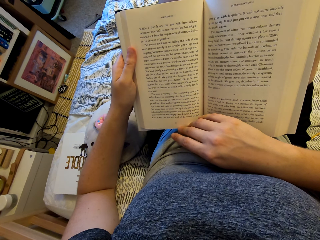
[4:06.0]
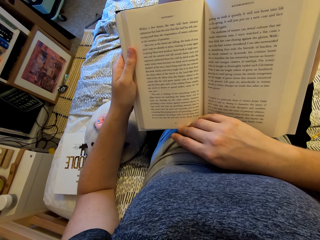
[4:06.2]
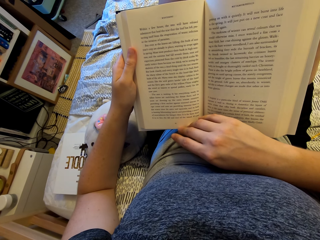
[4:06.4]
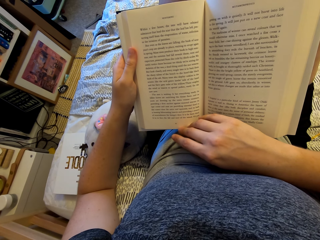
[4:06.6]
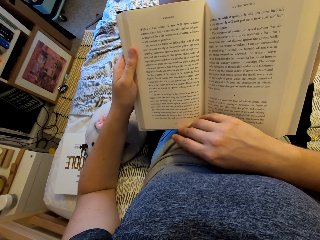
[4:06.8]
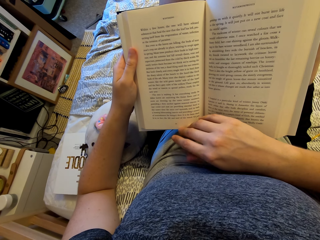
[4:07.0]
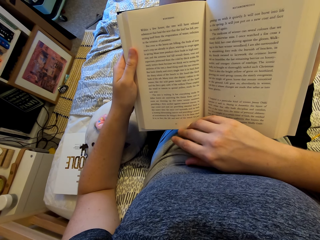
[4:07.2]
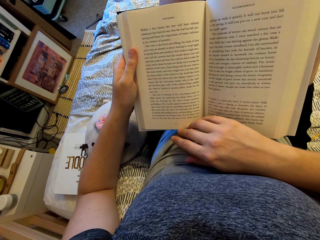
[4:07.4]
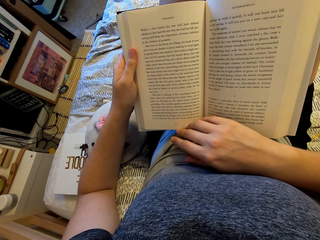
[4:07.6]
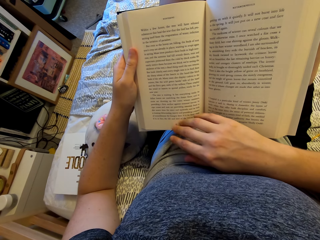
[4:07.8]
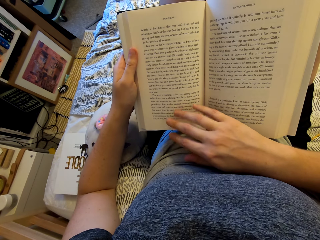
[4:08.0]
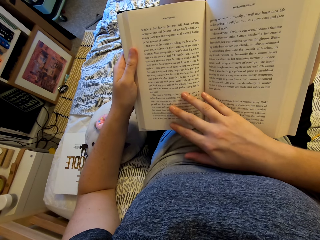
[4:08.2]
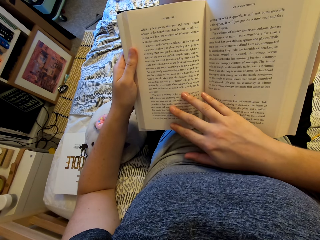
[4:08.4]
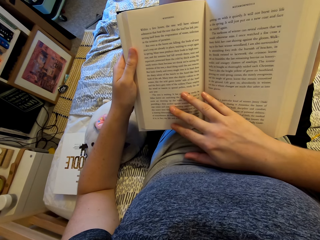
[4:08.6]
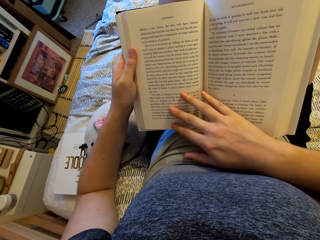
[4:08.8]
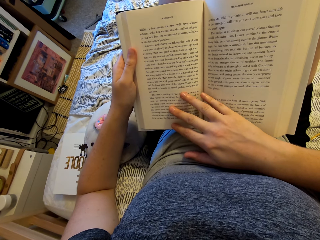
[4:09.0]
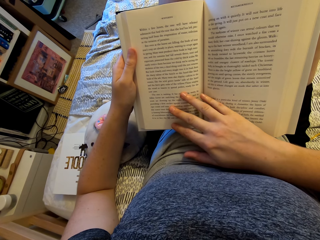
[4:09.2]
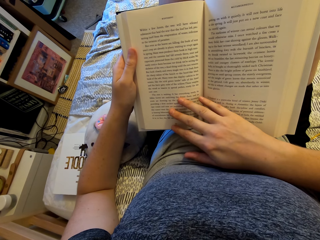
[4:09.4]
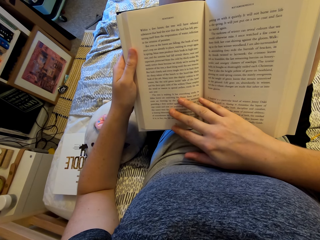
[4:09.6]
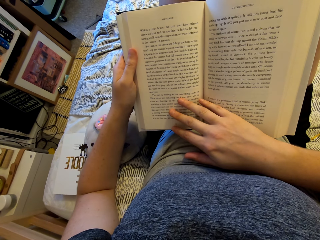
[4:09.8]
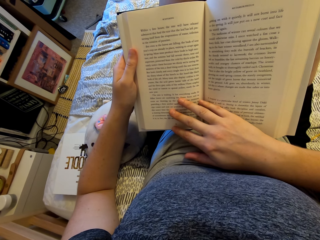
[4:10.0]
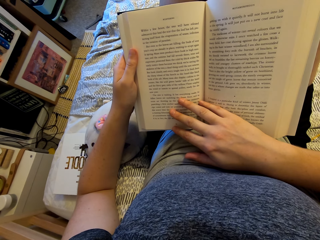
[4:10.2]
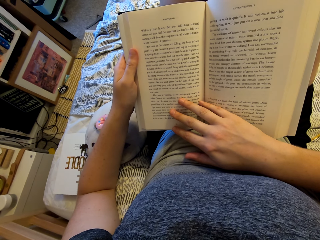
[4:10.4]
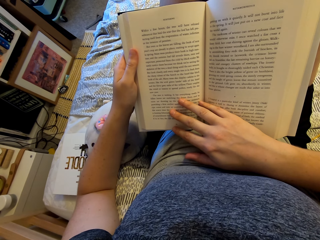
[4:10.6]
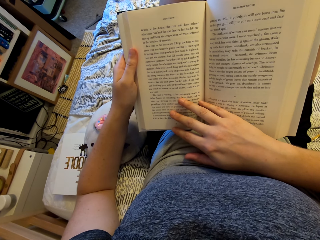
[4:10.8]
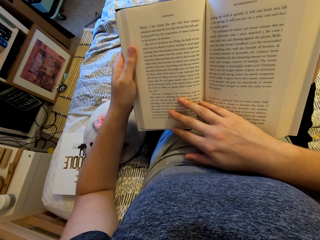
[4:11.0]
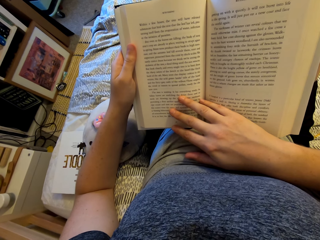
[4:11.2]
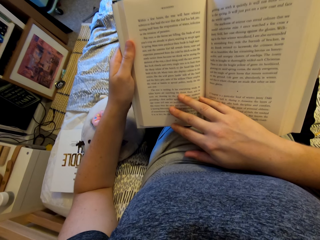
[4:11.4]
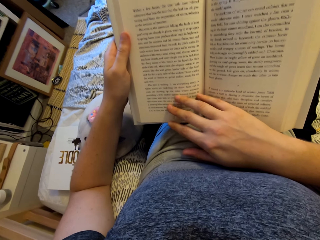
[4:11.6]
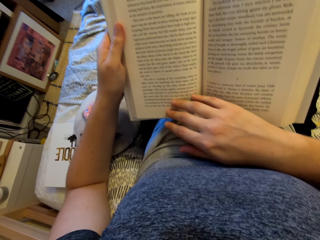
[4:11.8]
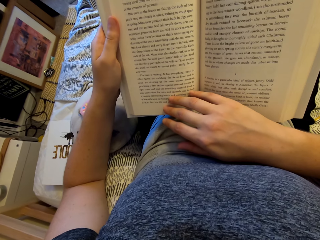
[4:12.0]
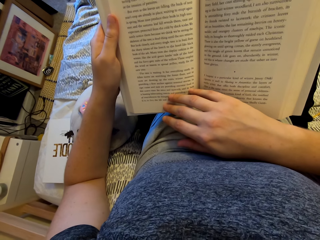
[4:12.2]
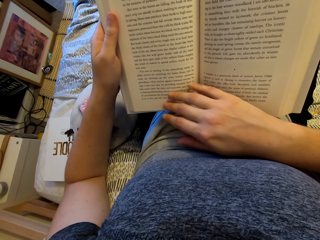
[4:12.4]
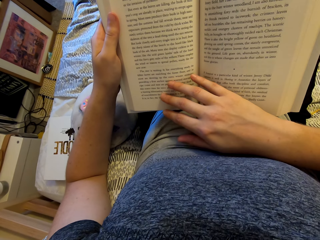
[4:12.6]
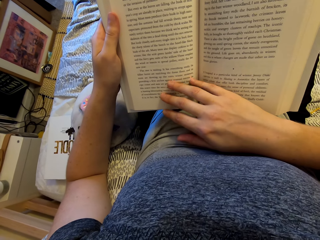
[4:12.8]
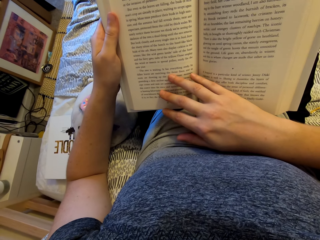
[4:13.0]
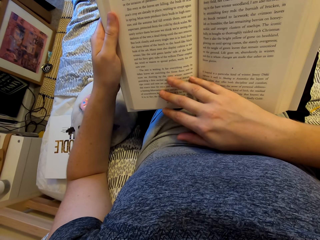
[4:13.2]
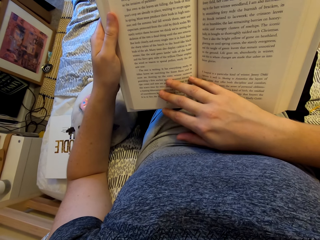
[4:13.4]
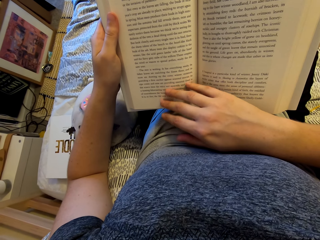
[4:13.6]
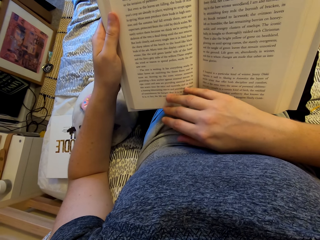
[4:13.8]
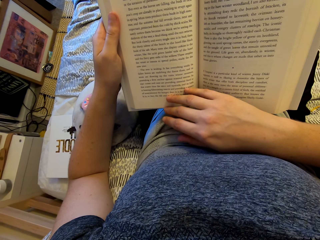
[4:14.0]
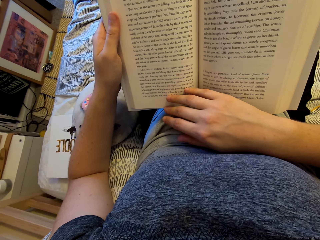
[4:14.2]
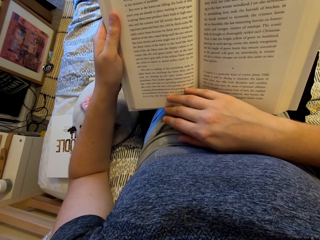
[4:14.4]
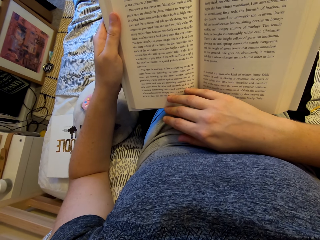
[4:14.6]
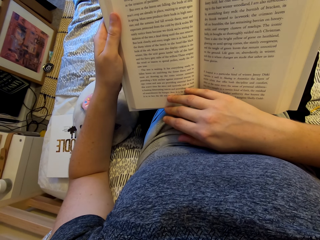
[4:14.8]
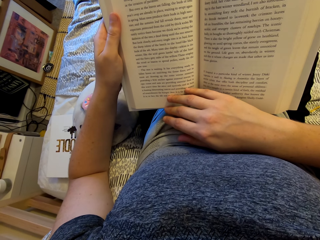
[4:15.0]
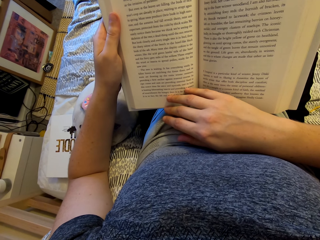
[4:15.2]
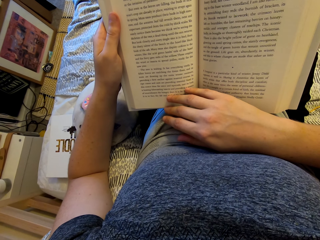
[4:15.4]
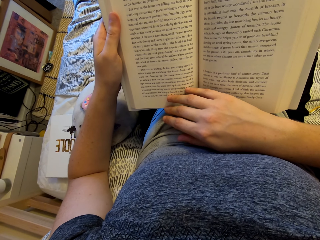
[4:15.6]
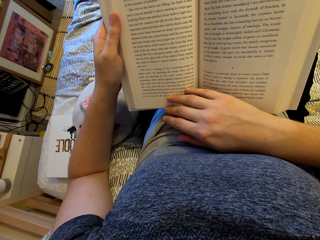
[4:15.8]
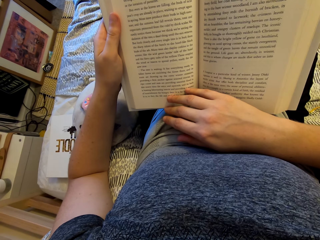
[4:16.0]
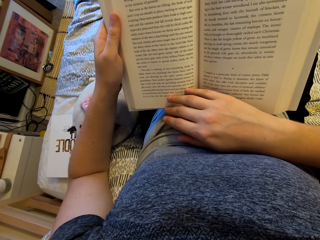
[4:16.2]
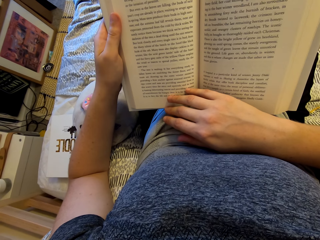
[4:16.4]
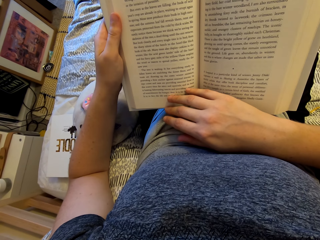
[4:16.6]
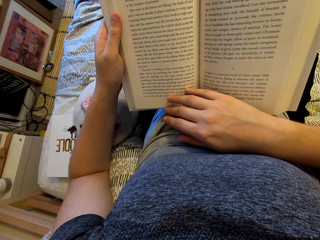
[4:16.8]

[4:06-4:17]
The camera wearer moves her hand.

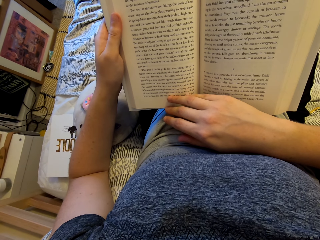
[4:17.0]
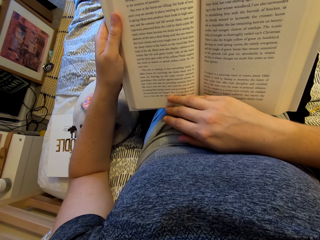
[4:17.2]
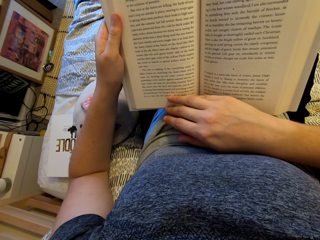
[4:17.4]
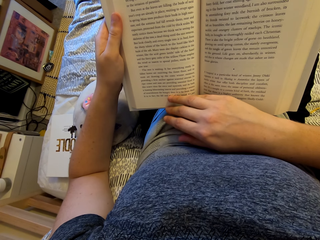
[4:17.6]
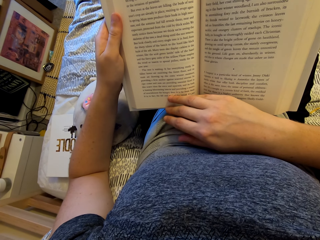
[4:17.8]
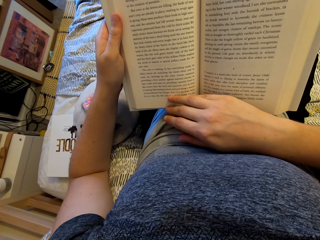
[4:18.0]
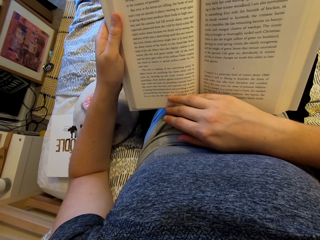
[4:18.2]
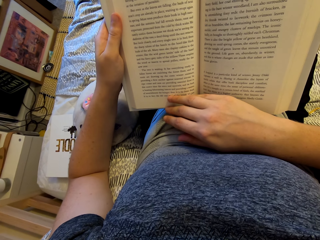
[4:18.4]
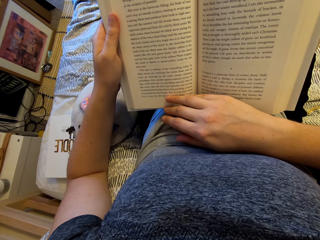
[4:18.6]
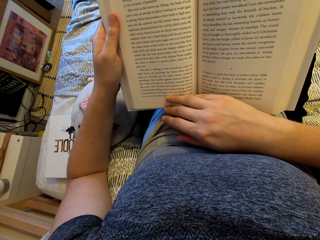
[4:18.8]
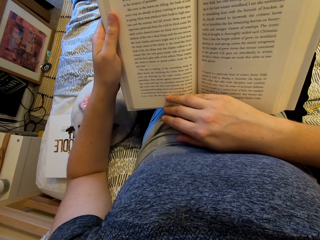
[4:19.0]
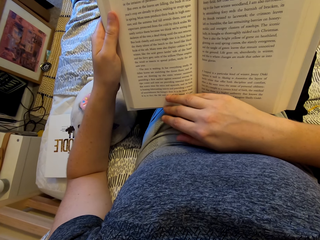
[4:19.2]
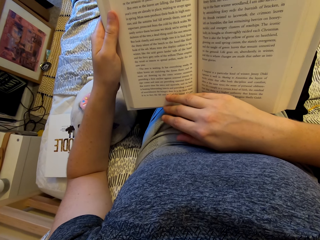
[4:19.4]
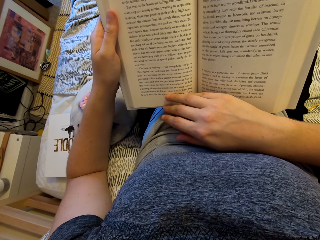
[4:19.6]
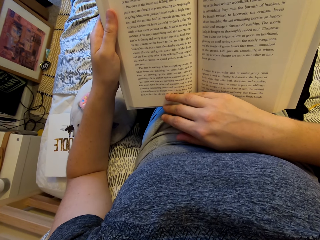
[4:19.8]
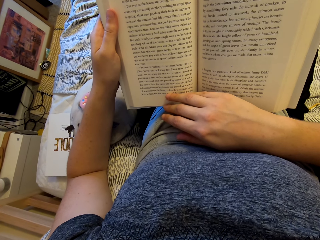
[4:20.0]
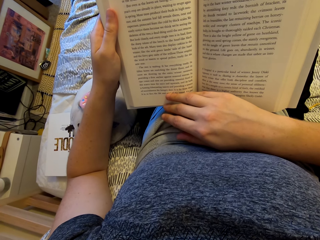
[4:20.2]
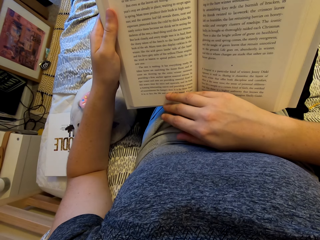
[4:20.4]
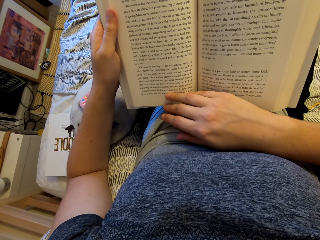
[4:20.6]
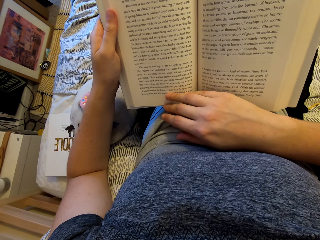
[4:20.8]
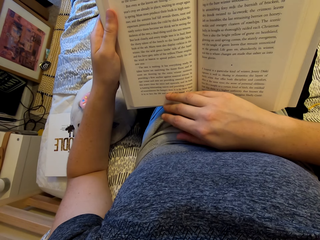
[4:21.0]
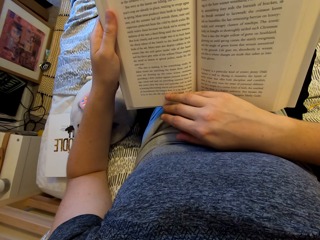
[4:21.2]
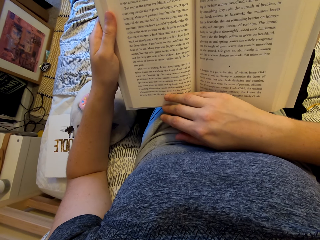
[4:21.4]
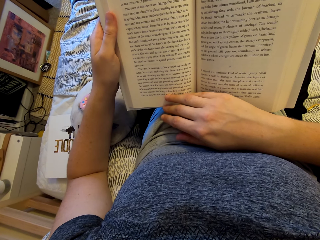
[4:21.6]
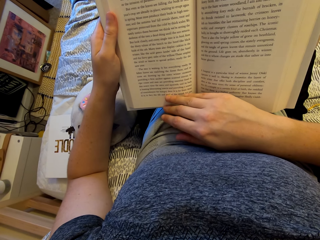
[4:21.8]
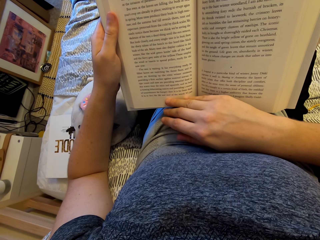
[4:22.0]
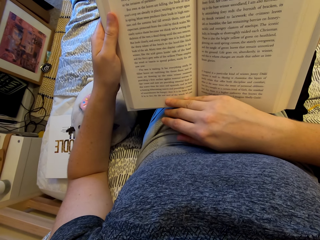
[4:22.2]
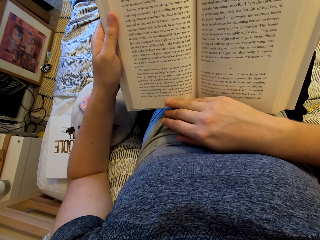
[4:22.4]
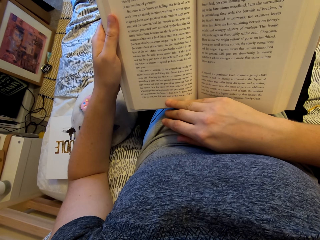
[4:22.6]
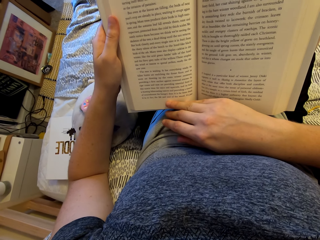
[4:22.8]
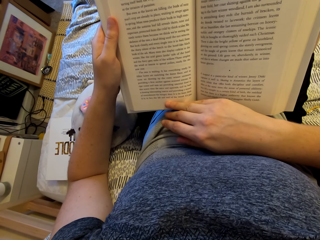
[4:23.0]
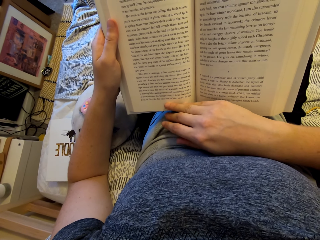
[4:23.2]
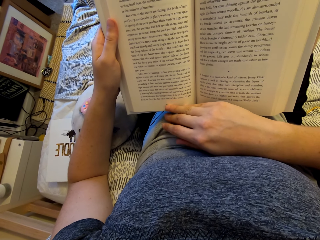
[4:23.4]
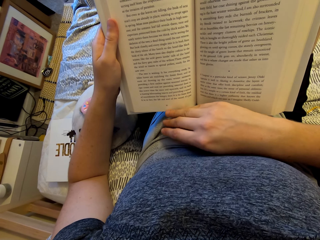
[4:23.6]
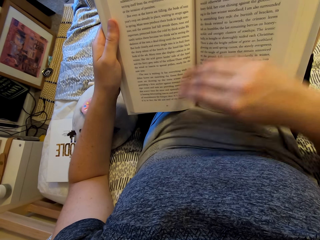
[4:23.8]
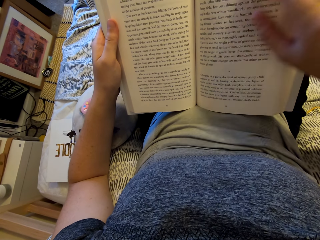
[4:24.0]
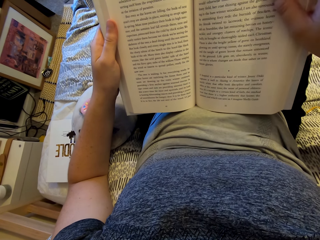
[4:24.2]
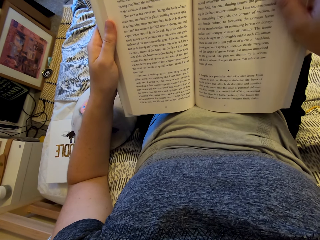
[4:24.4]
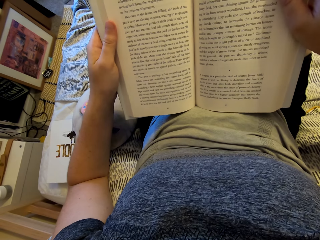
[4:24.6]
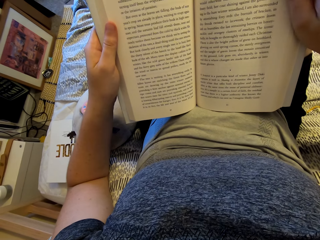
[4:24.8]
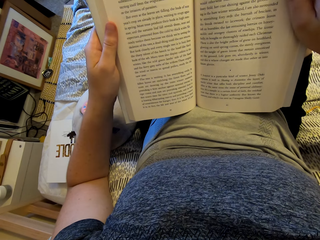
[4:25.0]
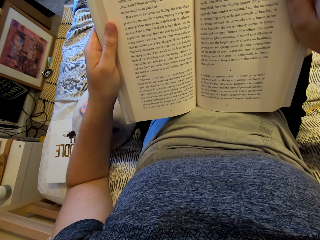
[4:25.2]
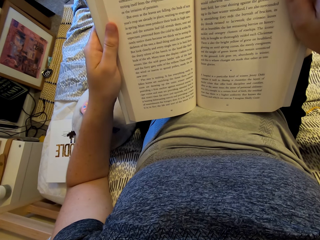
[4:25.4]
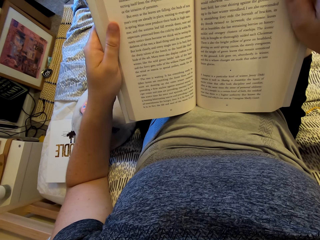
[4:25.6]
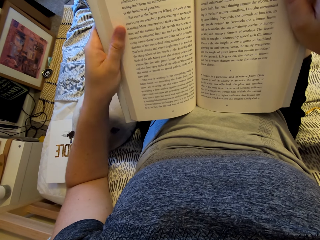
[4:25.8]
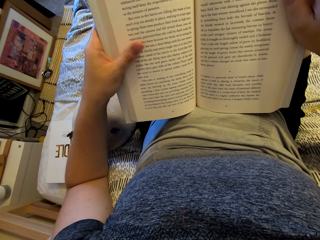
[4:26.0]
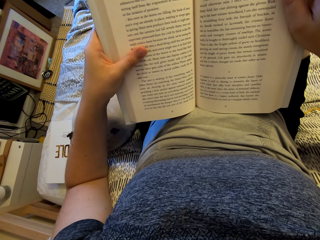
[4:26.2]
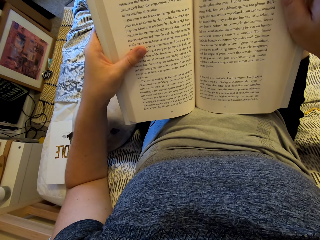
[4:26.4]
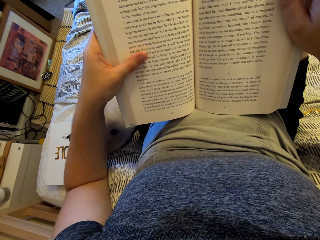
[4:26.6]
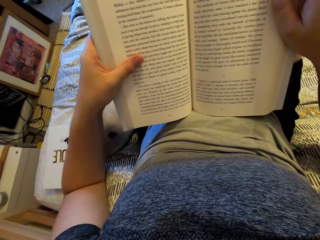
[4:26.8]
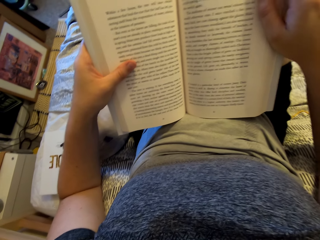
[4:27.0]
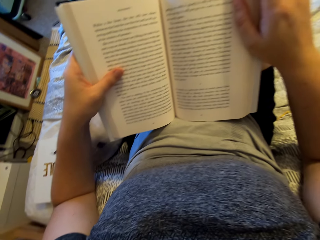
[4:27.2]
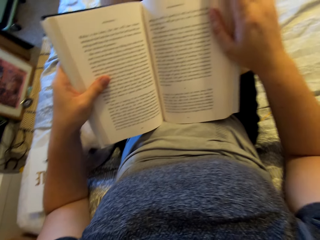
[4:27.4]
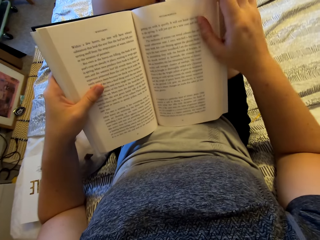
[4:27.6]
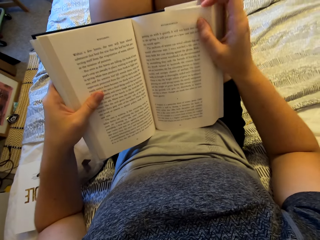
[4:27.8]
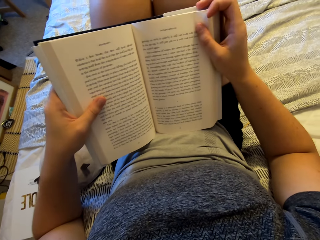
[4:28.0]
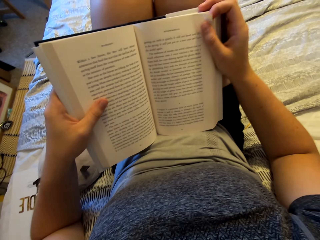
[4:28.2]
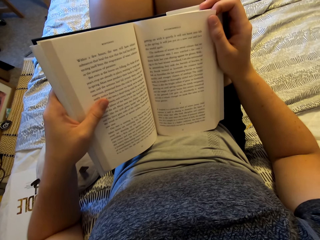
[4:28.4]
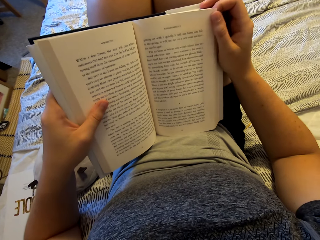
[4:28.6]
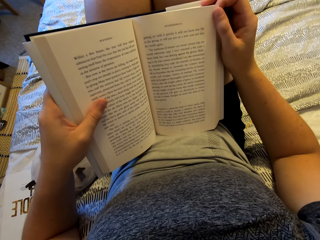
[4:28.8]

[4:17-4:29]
The camera wearer moves her hand.
